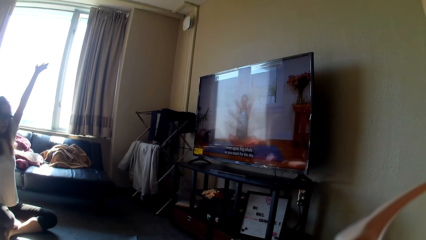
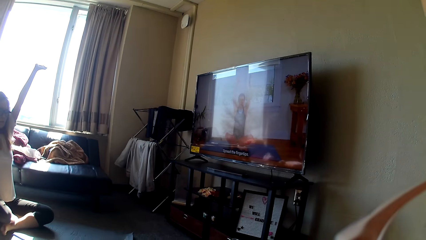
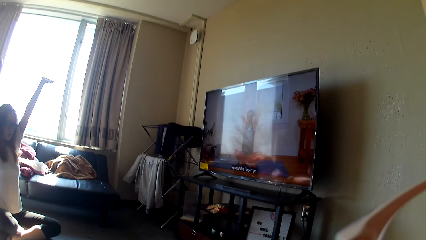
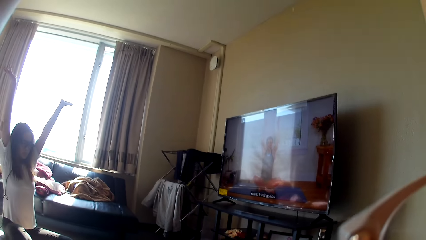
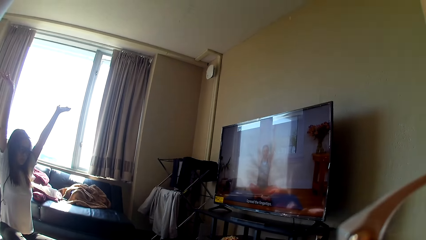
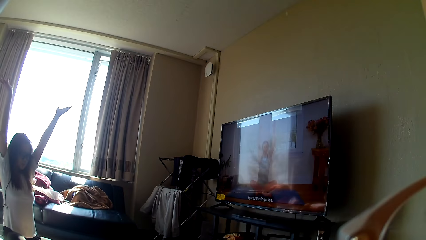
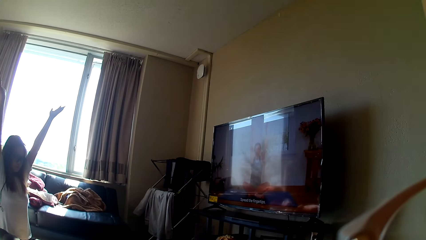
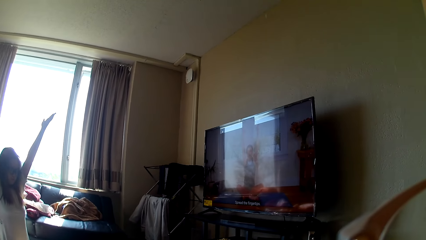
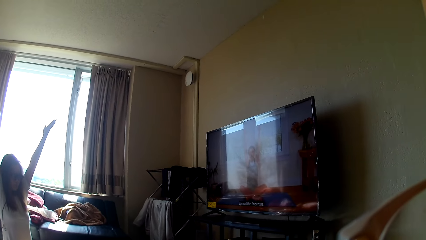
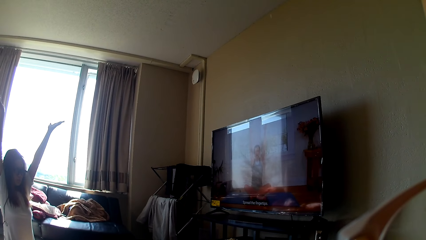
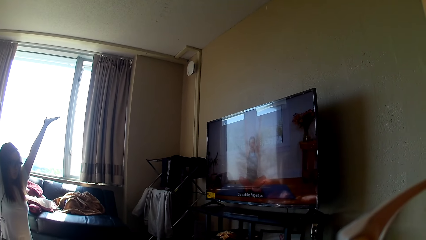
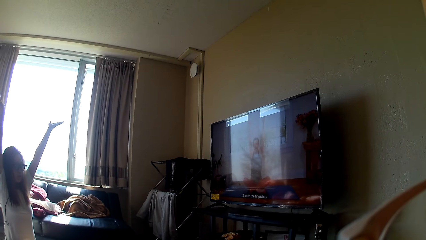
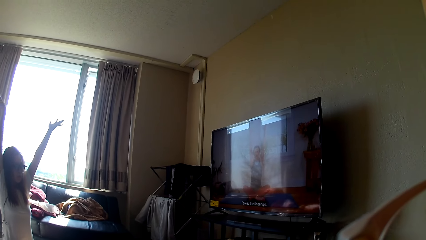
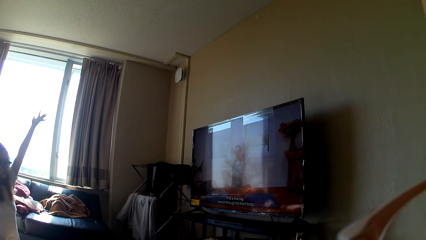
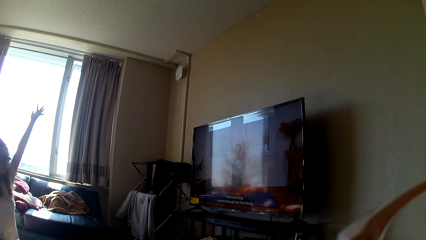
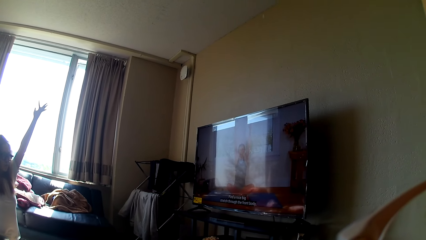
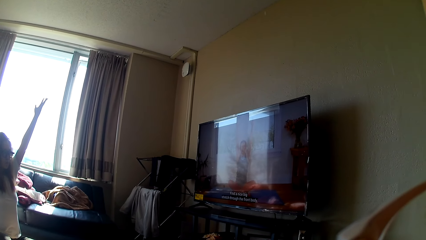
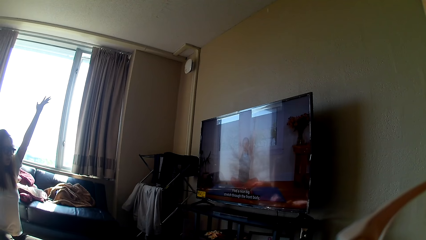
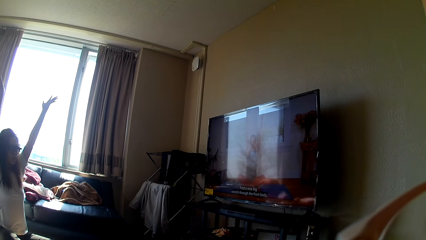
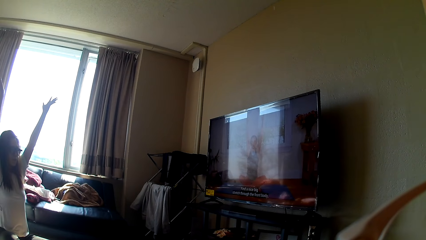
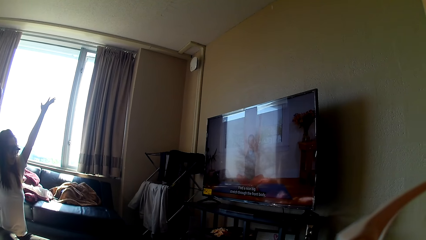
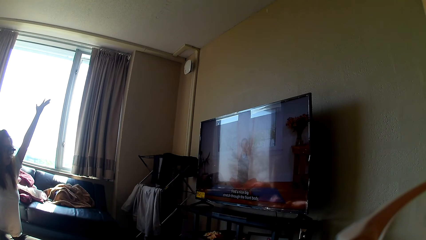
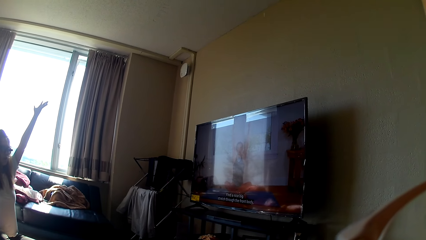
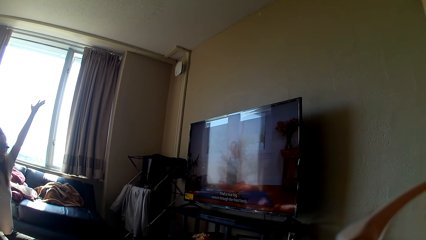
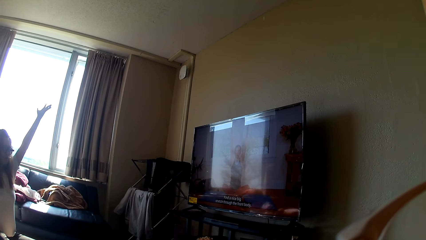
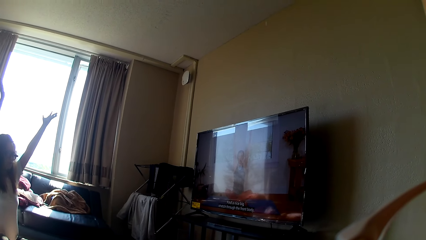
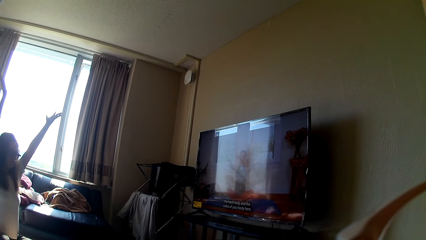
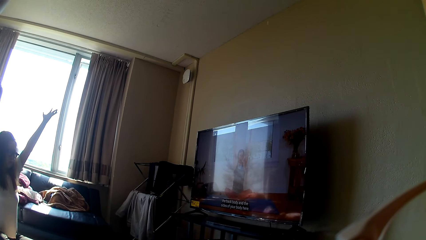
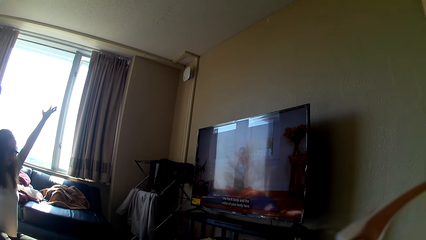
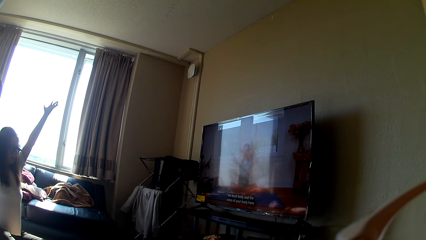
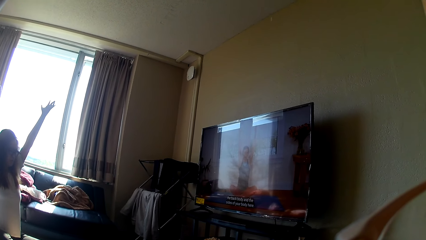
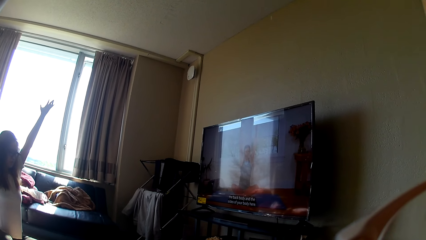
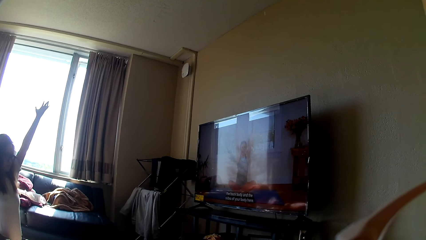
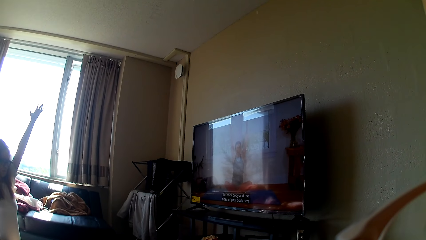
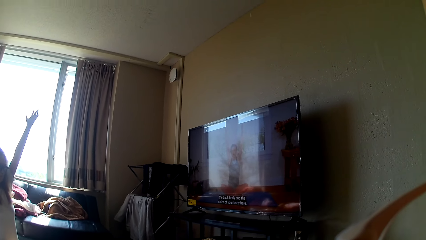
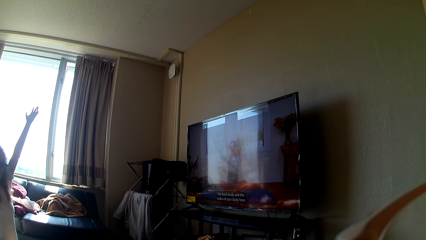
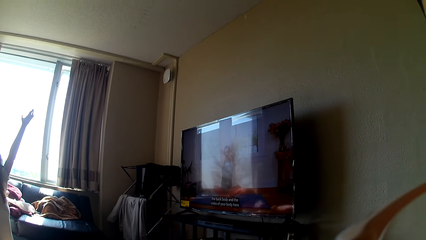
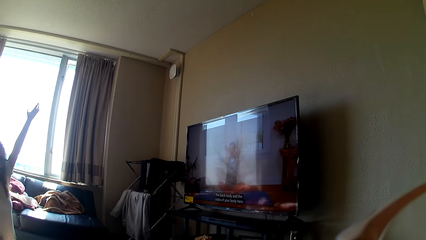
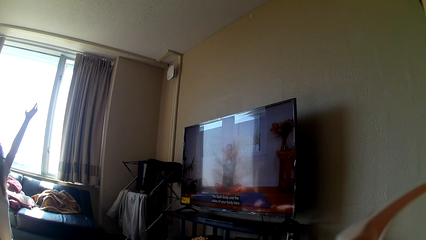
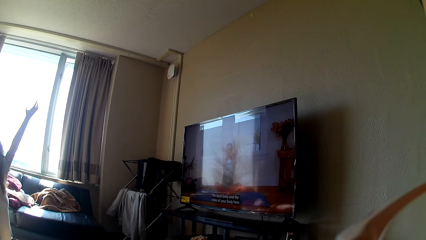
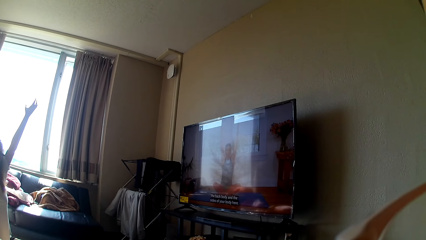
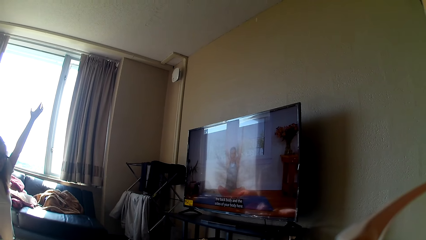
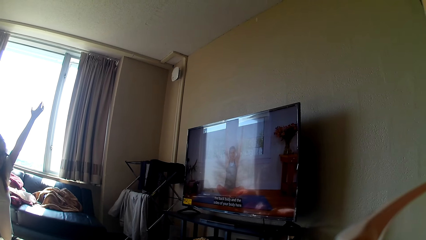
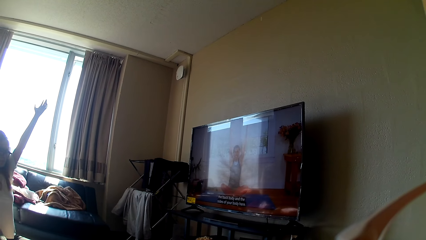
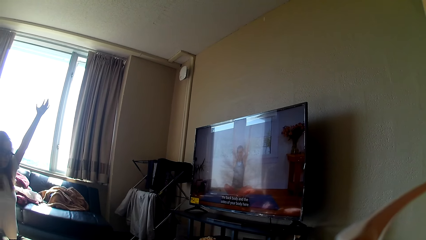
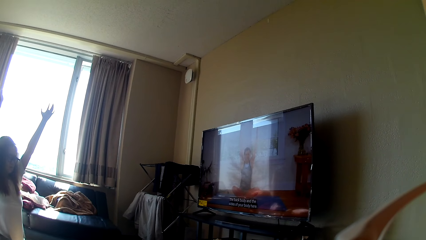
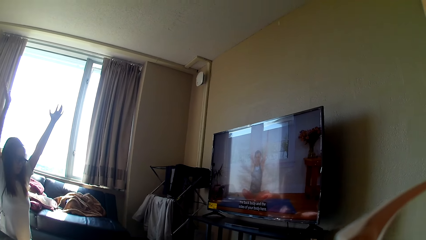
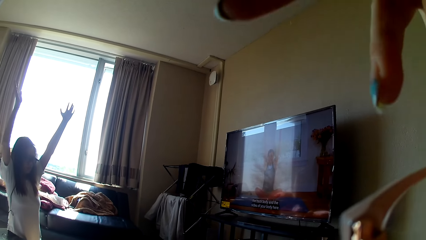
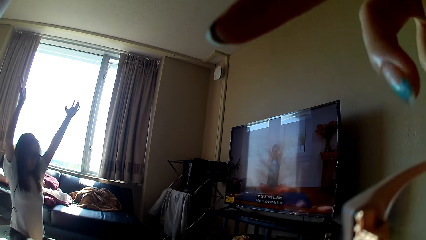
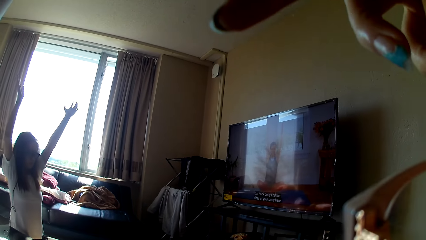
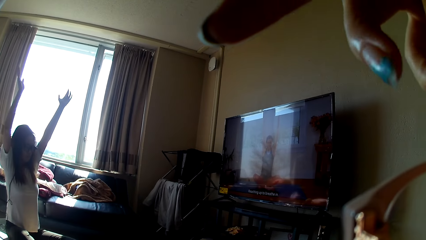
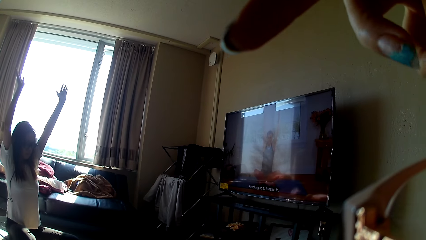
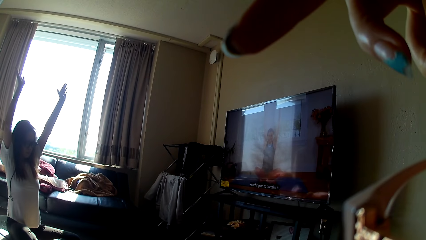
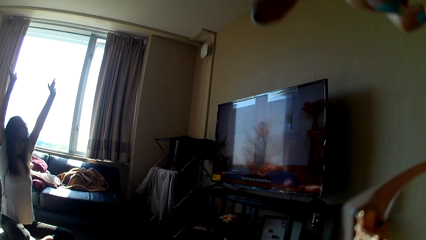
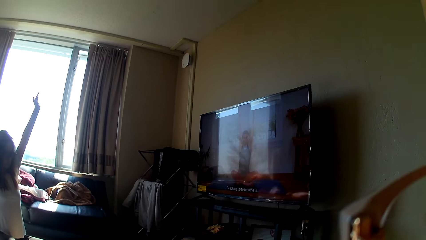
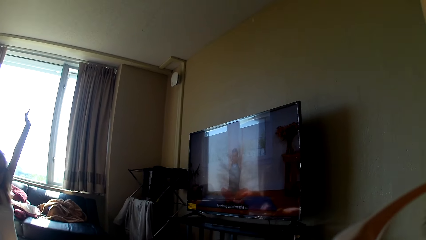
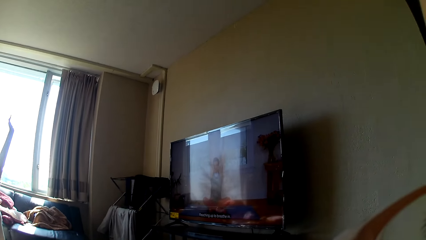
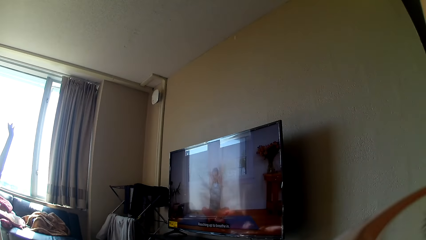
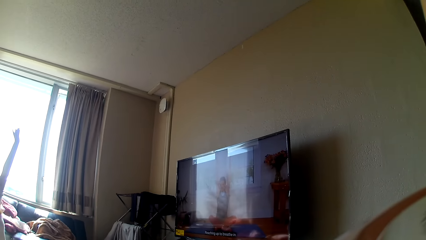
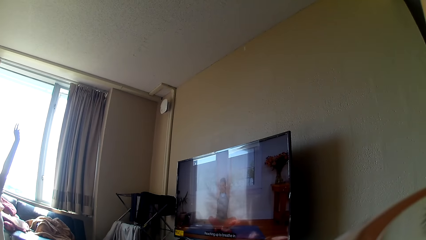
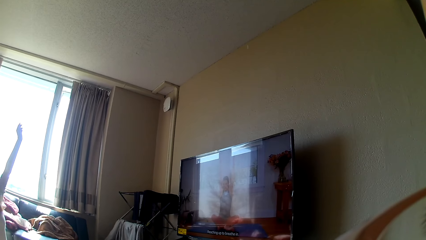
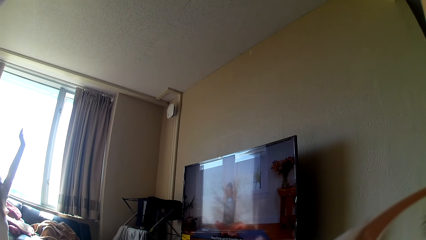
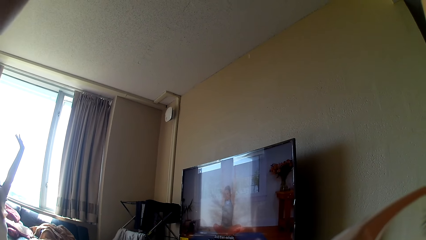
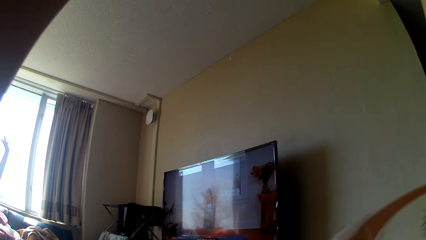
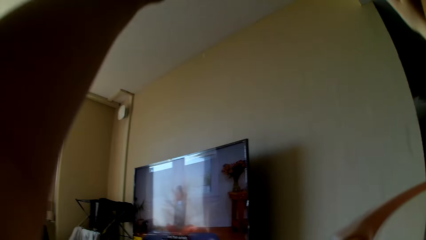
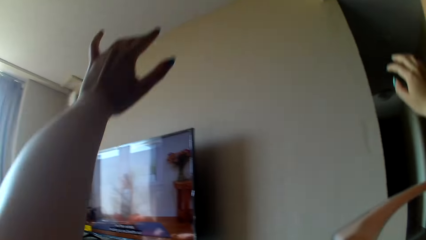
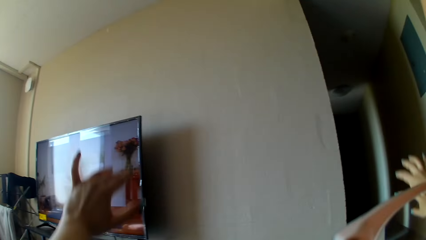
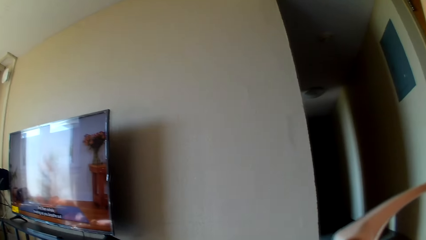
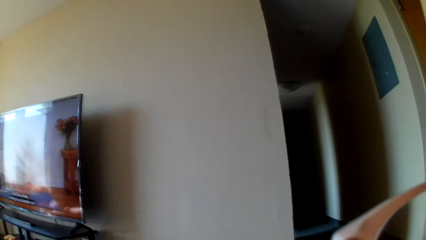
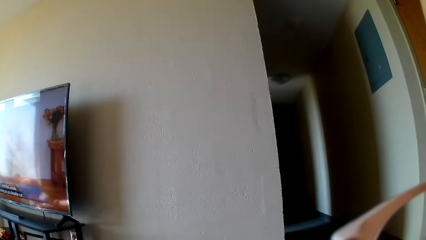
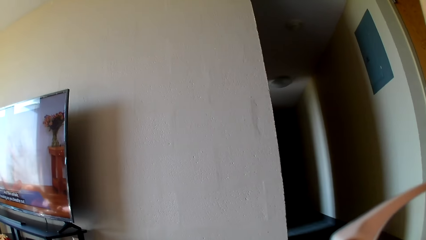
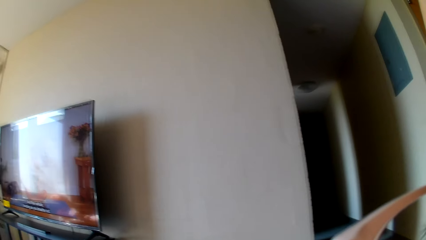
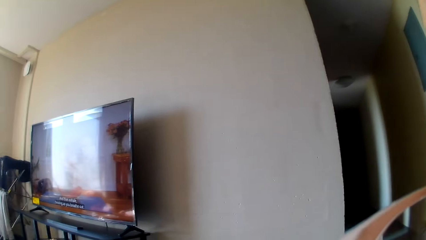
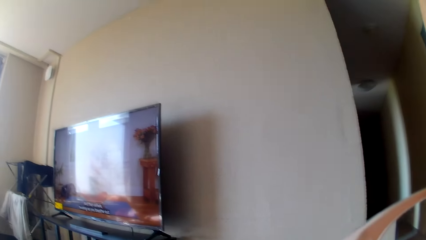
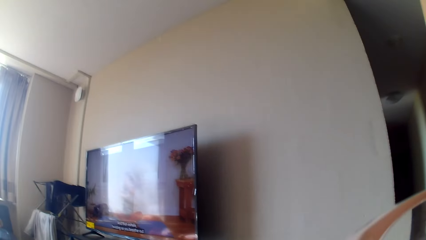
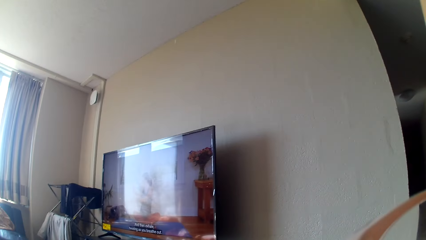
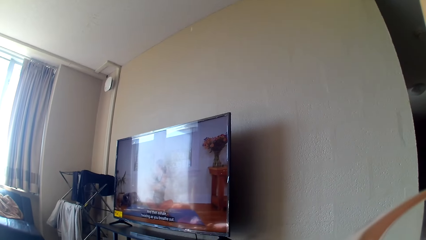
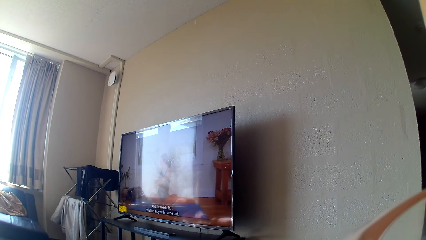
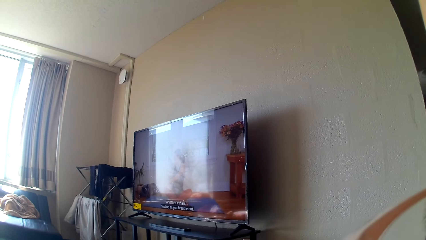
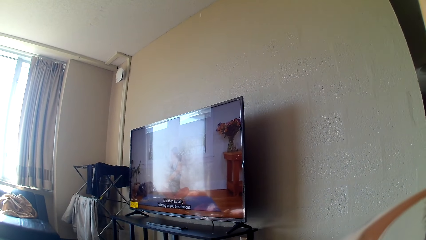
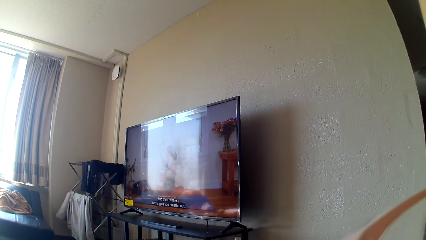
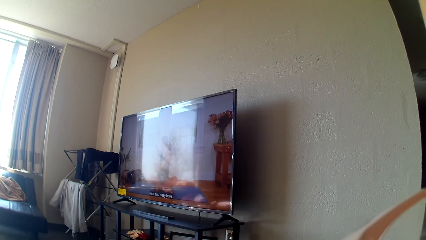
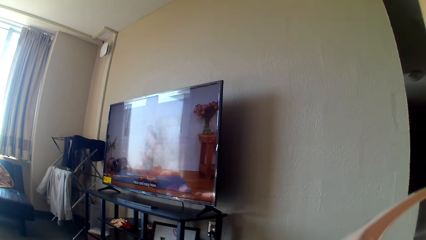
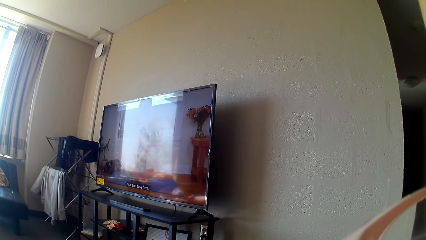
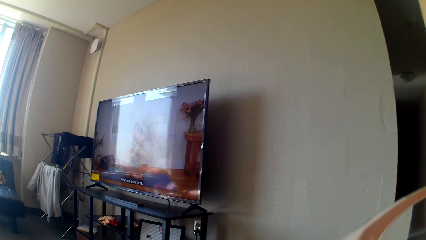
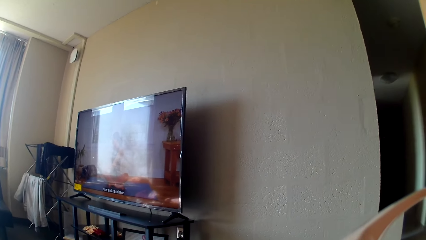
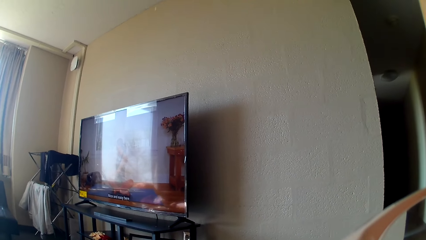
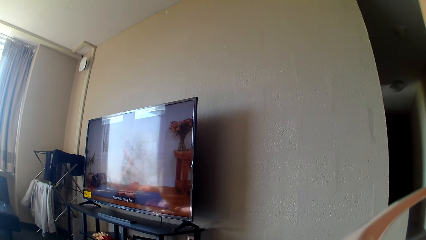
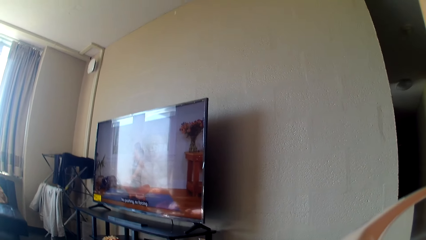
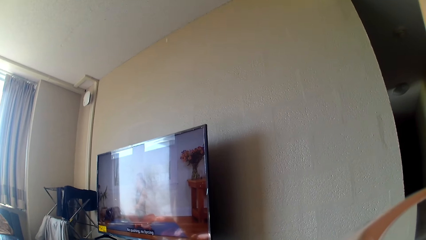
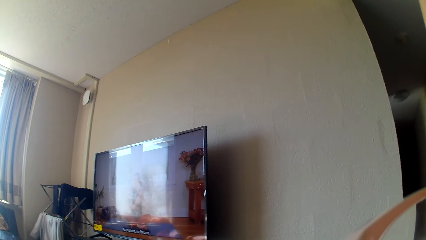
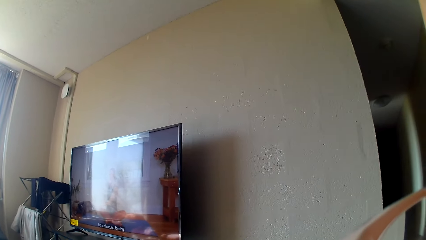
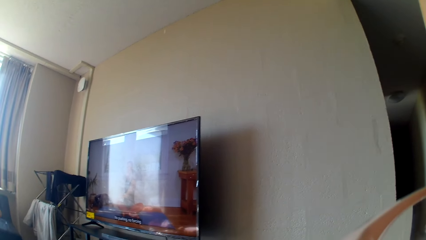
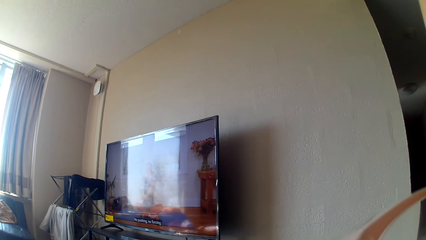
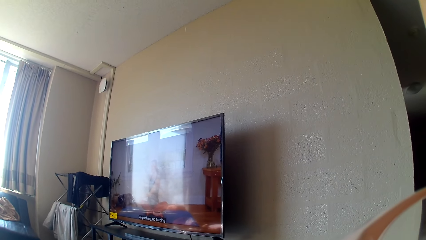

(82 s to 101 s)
A lady raises her hands and stretches her fingers. The camera wearer stretches her fingers. She puts her hands down. She raises her hand.
